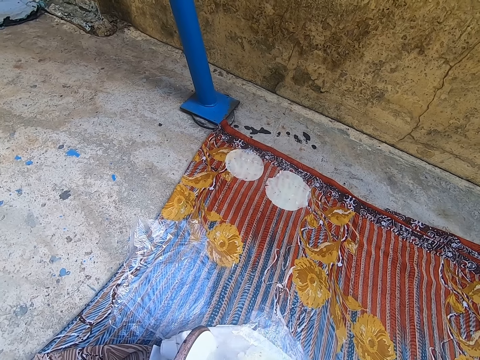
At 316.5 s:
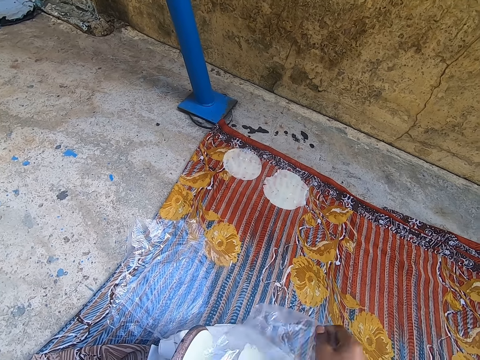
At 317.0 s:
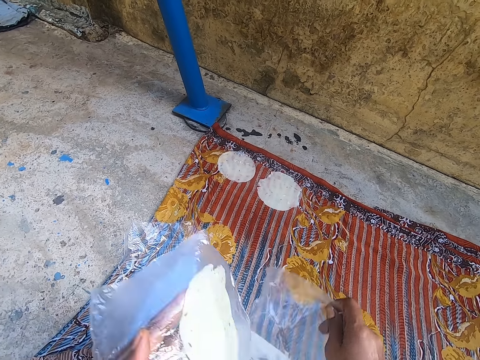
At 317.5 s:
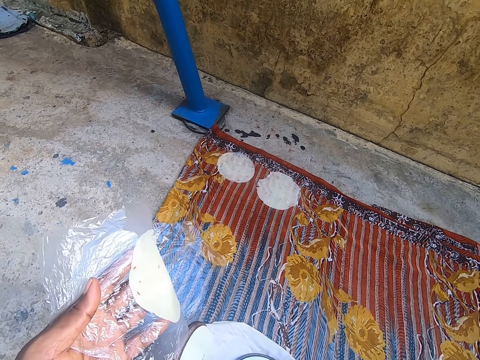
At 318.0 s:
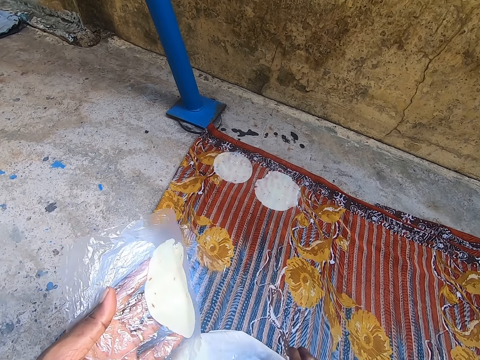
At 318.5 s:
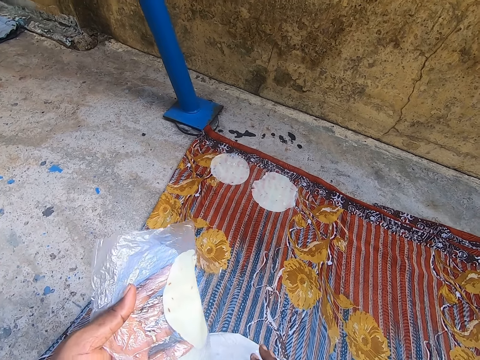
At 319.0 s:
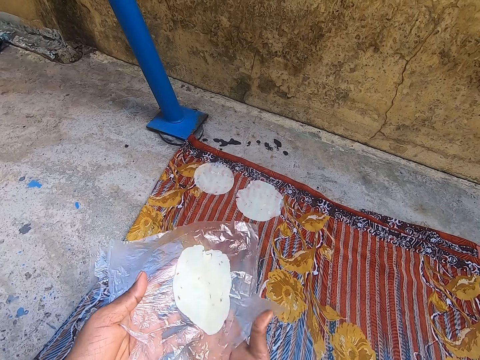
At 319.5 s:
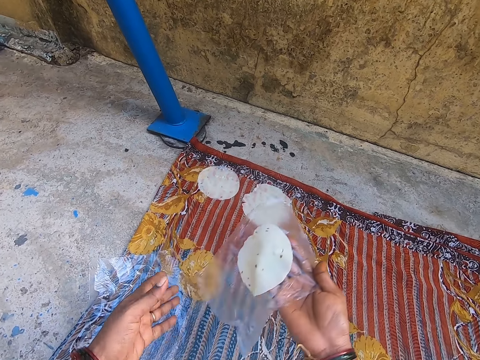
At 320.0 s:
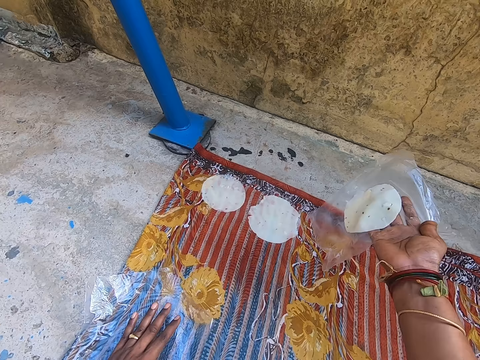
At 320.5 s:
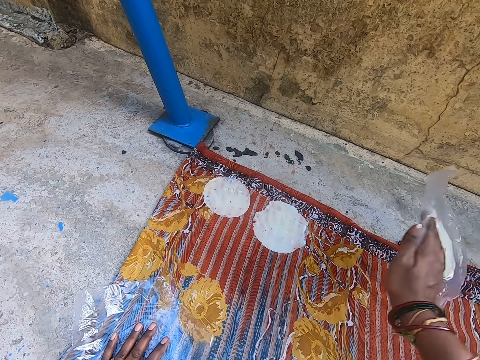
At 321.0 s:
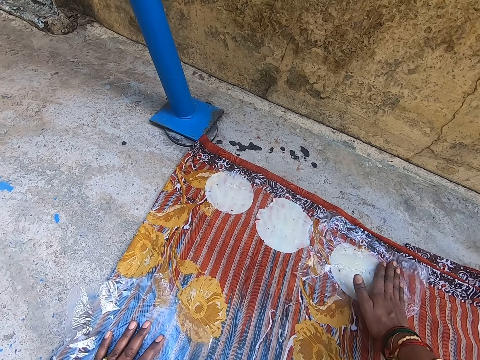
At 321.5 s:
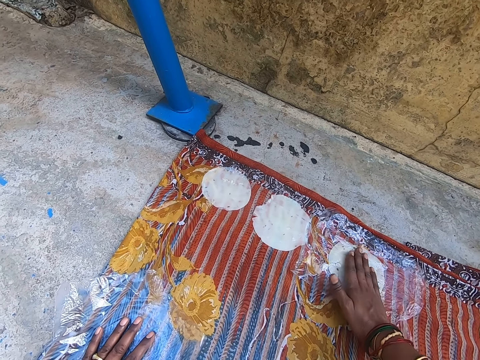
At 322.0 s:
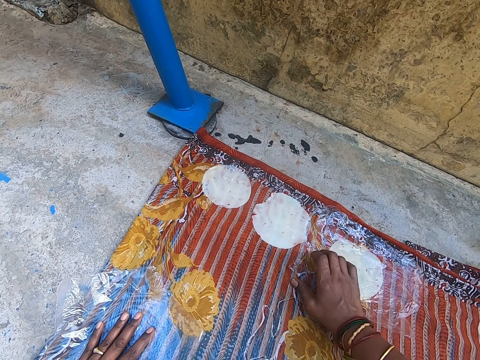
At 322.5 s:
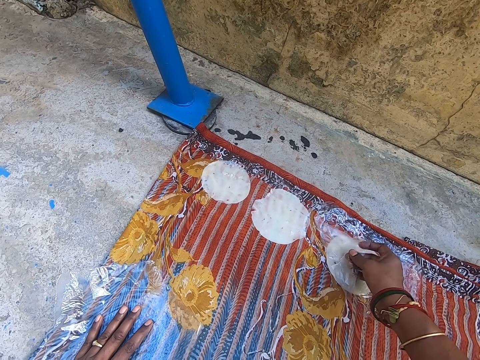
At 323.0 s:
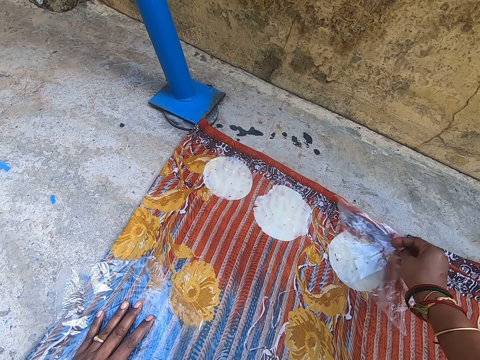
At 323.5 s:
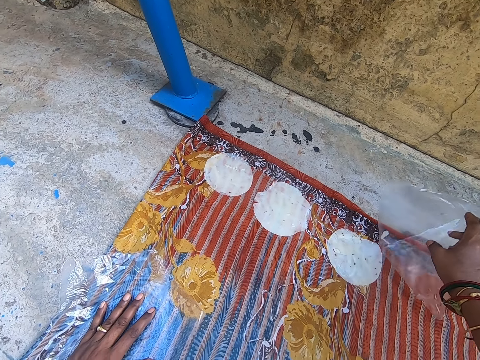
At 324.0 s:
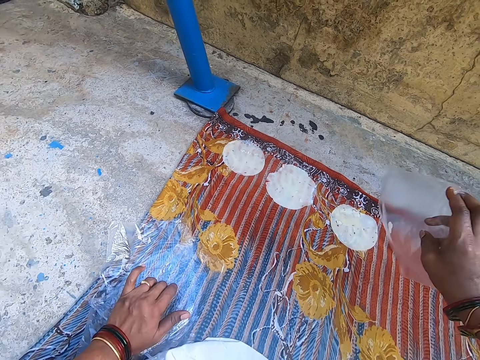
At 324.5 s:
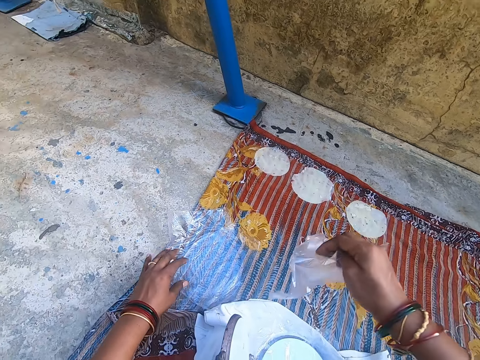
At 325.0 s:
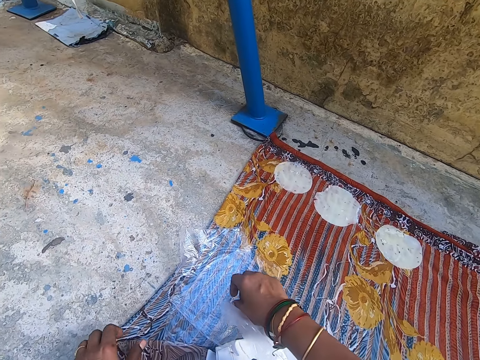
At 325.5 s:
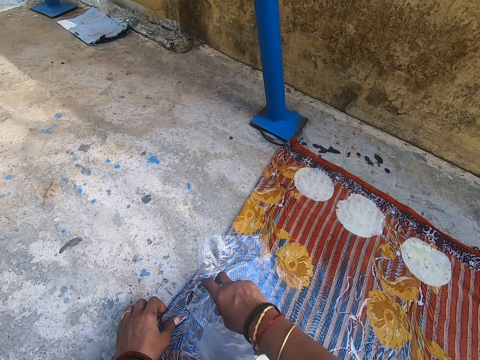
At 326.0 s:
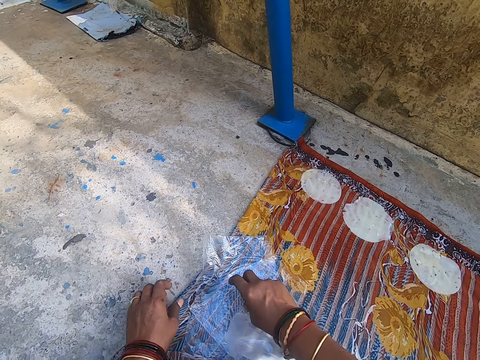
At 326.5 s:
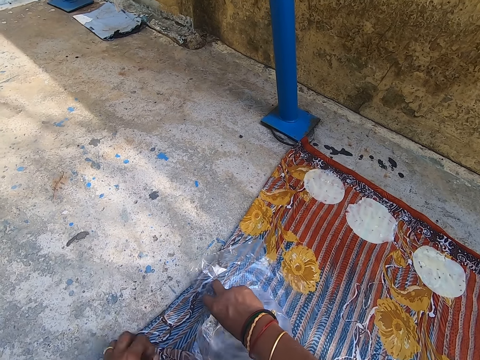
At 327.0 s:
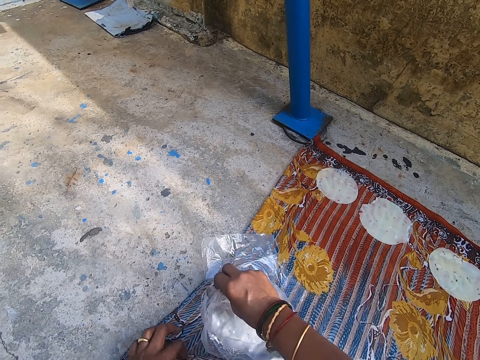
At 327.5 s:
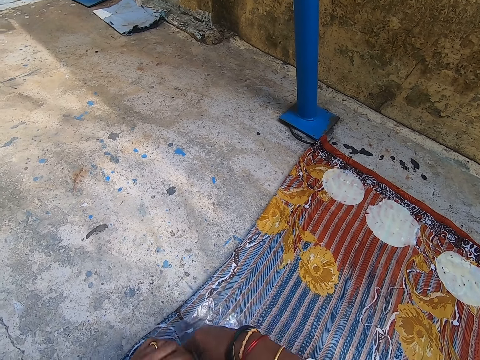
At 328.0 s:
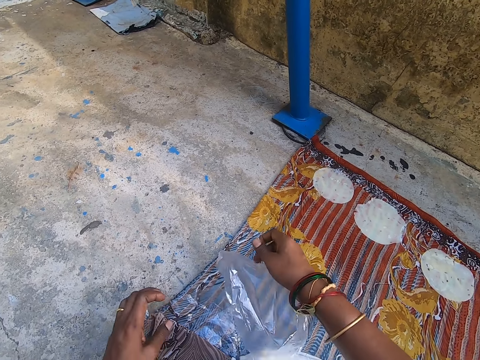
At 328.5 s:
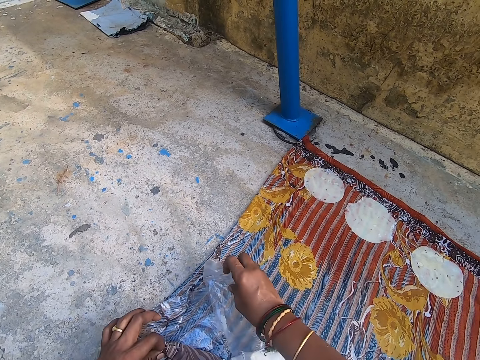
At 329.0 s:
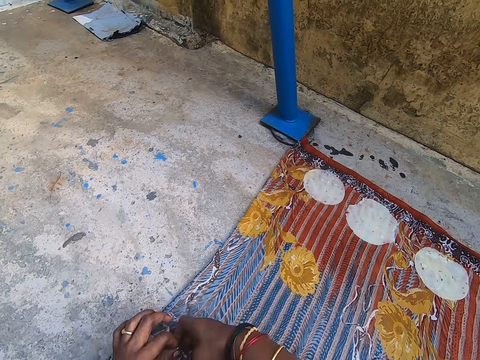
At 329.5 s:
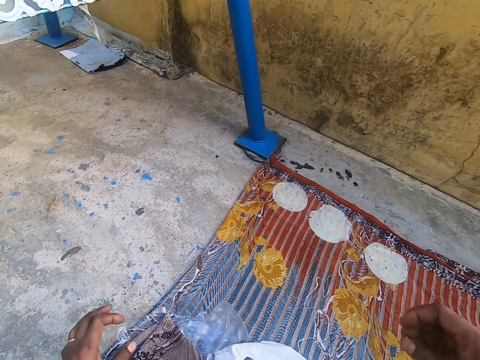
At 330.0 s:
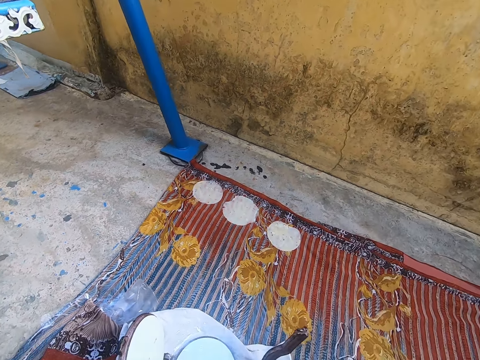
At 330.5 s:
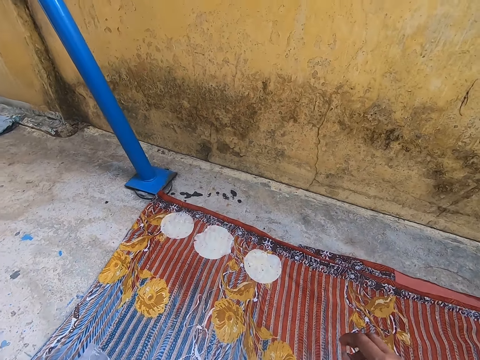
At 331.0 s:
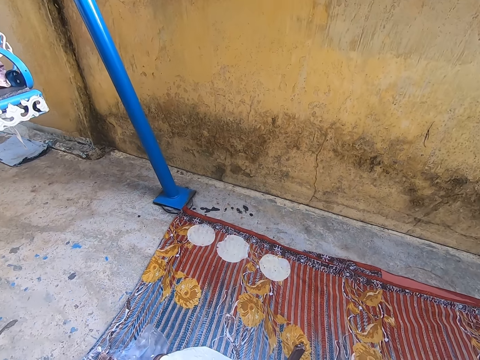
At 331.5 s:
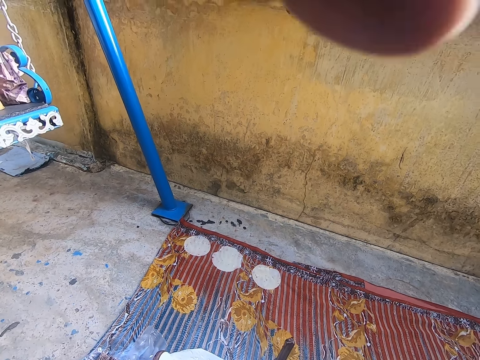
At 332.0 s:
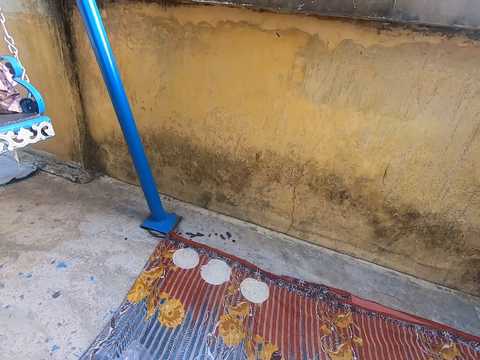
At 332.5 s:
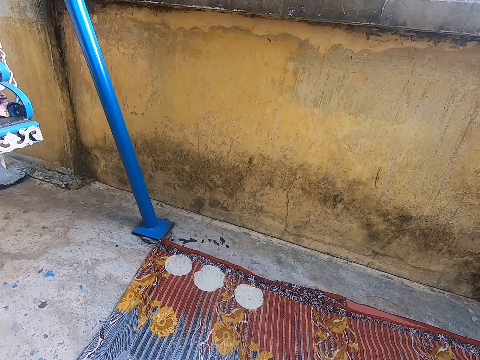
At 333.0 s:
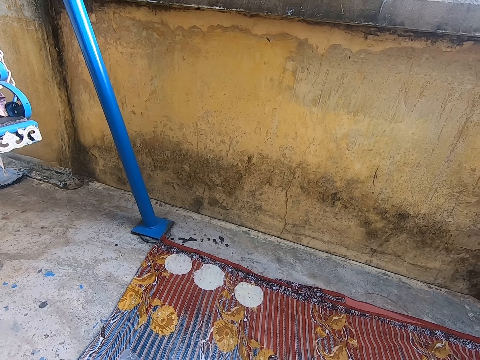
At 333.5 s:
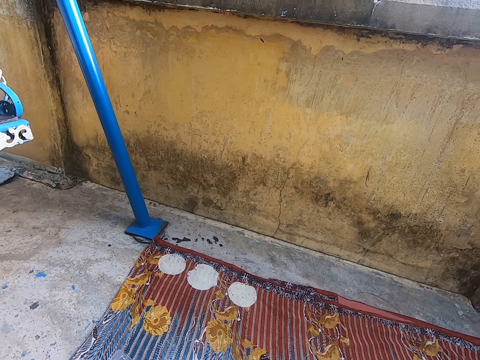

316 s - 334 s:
The camera wearer picks the polythene paper from the tin. They cover the chapati with the paper. They pick the chapati. They put the chapati on the cloth. They squeeze the chapati. They remove the paper from the chapati. They pick the polythene papers. They put the paper down. They raise the hands. They put the hand down.
